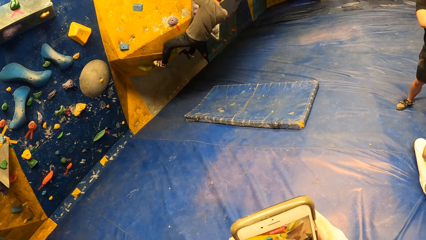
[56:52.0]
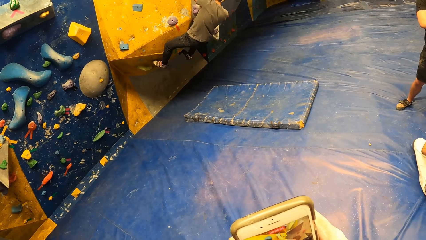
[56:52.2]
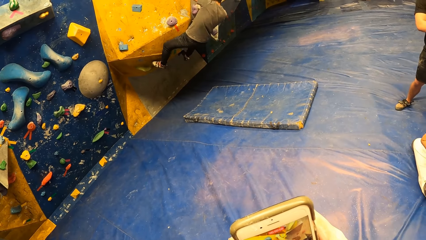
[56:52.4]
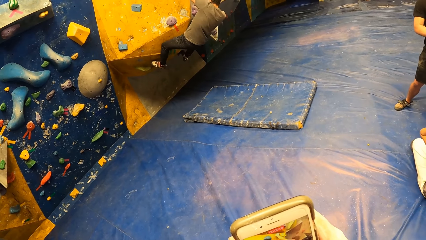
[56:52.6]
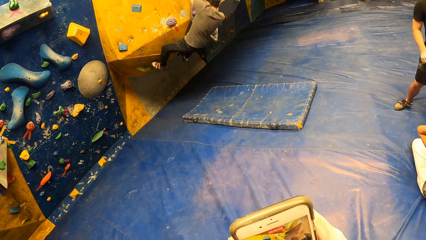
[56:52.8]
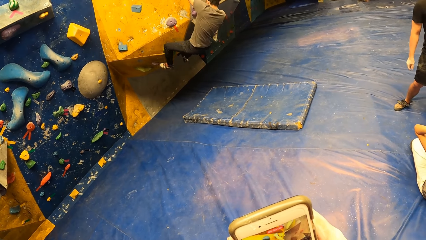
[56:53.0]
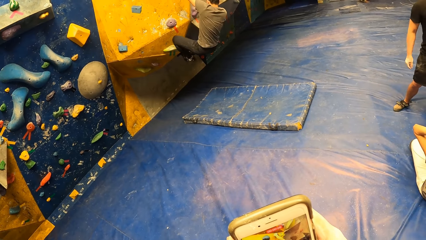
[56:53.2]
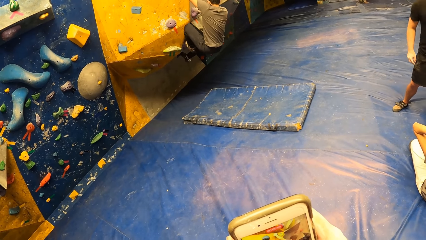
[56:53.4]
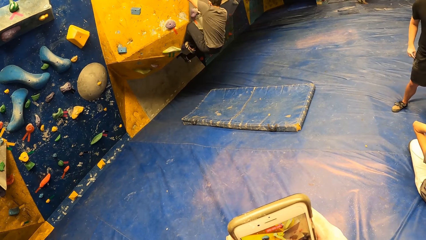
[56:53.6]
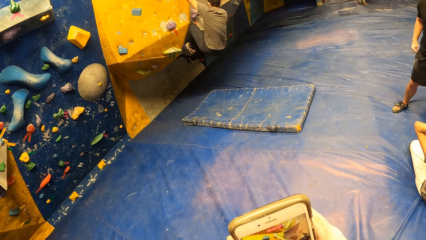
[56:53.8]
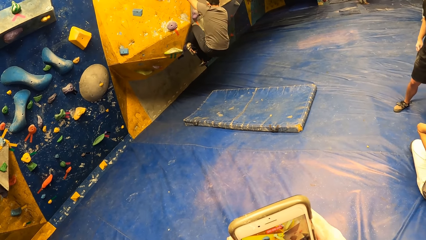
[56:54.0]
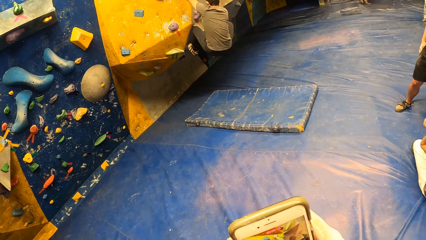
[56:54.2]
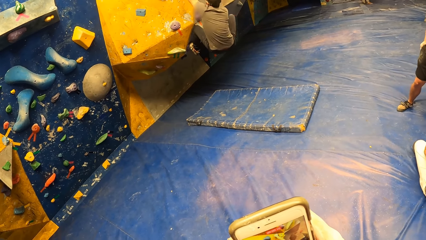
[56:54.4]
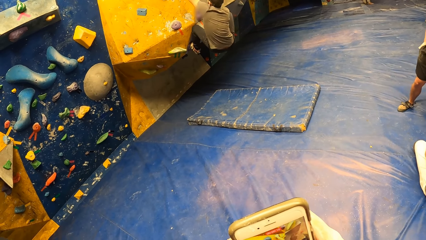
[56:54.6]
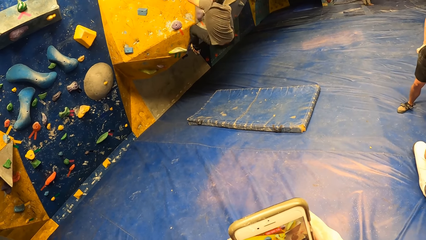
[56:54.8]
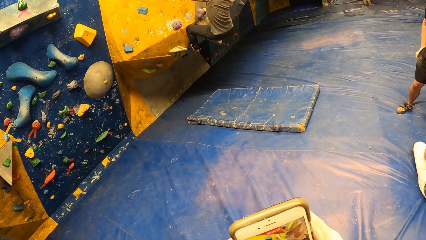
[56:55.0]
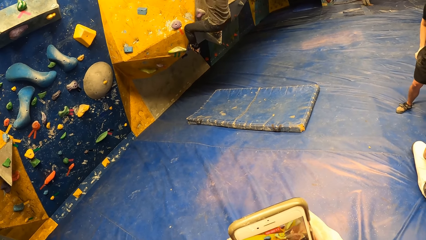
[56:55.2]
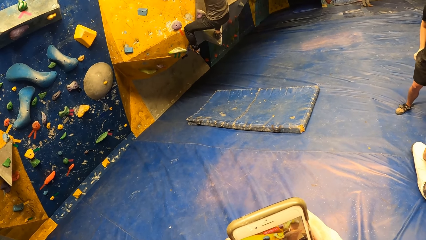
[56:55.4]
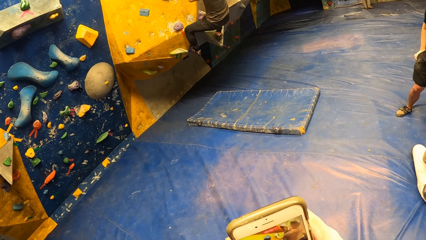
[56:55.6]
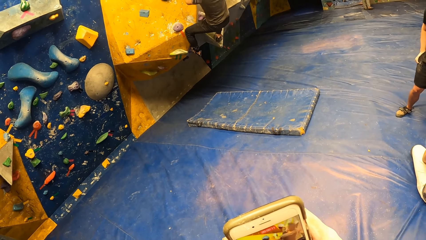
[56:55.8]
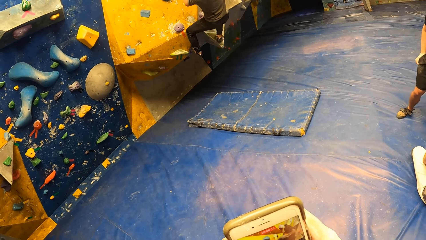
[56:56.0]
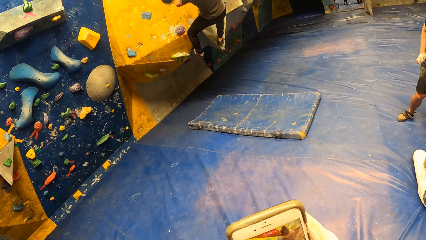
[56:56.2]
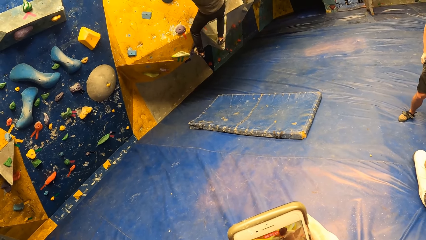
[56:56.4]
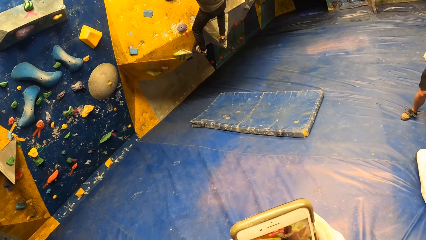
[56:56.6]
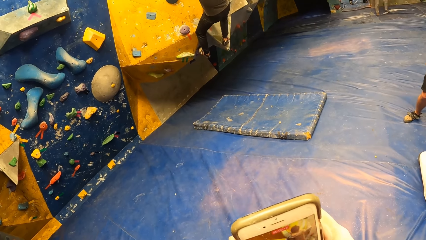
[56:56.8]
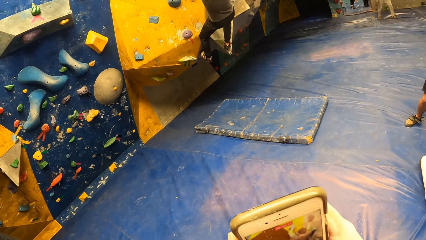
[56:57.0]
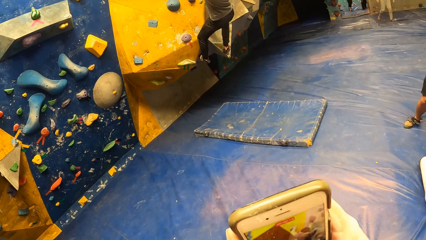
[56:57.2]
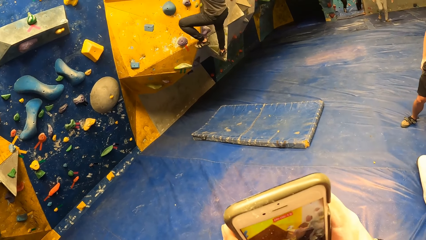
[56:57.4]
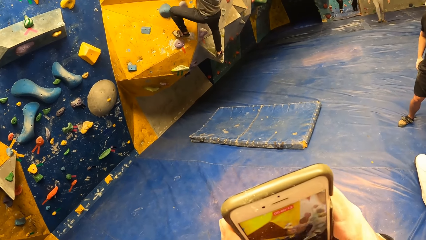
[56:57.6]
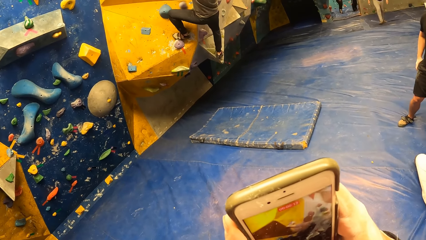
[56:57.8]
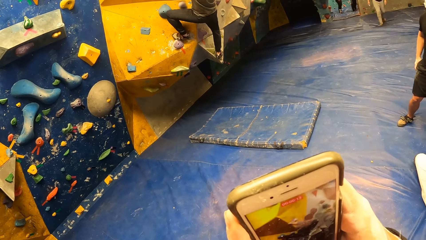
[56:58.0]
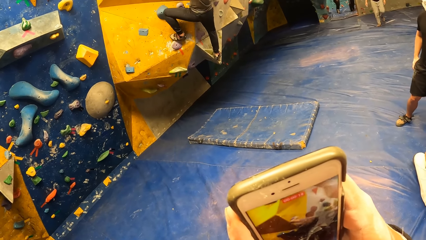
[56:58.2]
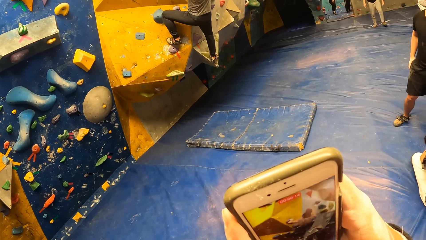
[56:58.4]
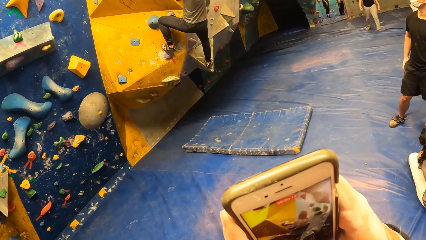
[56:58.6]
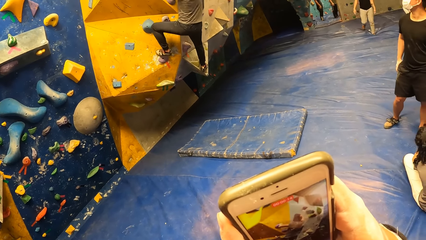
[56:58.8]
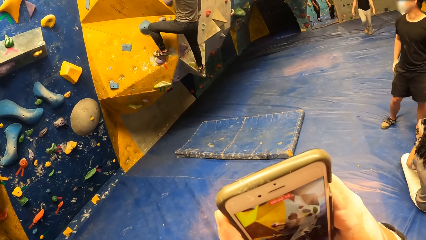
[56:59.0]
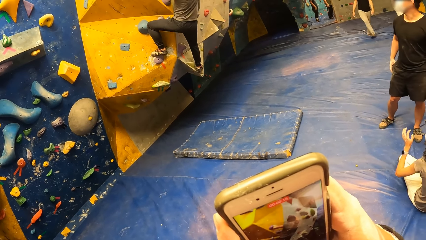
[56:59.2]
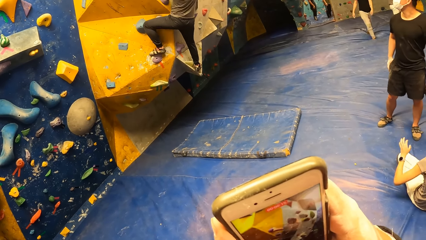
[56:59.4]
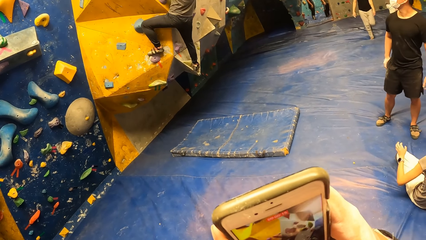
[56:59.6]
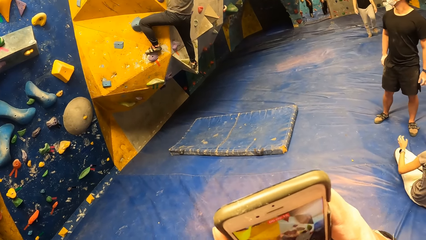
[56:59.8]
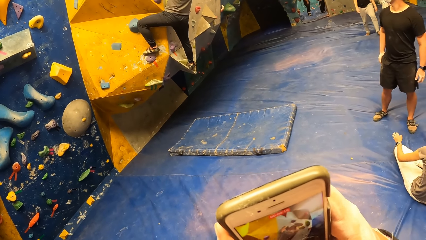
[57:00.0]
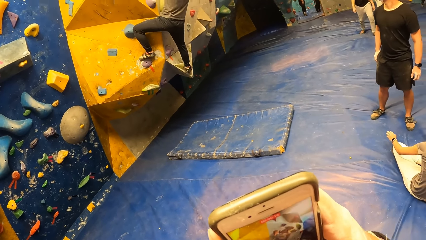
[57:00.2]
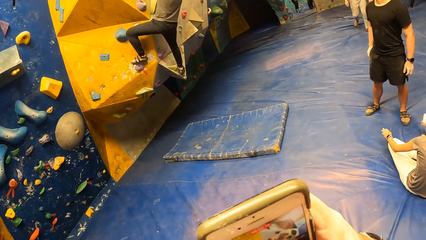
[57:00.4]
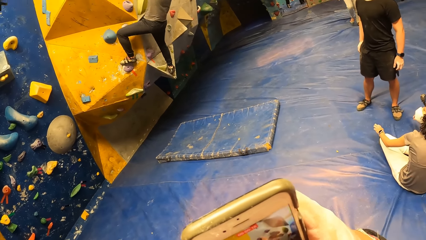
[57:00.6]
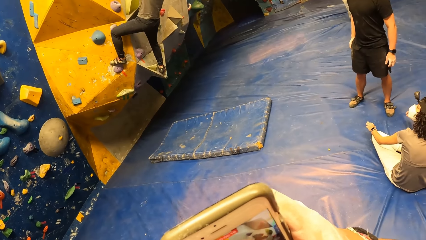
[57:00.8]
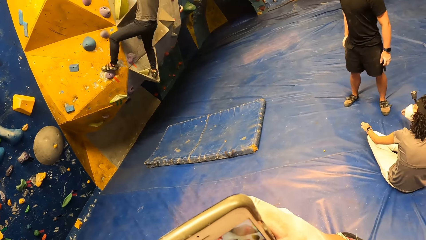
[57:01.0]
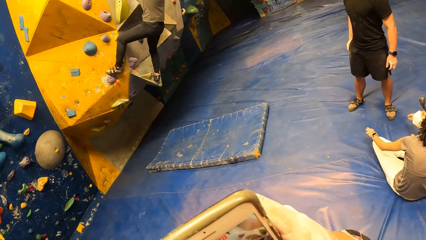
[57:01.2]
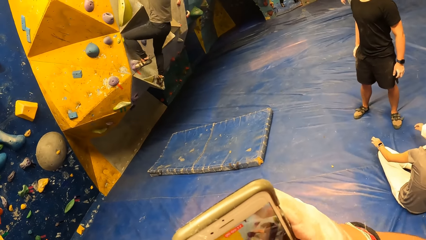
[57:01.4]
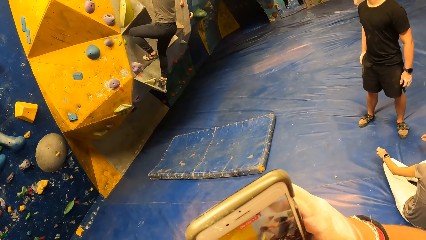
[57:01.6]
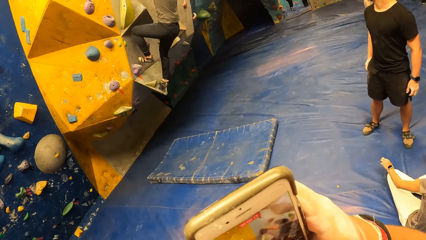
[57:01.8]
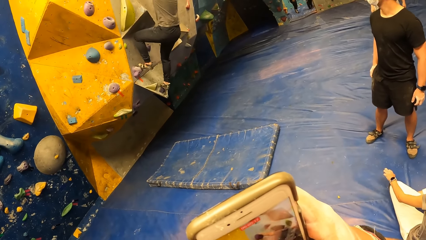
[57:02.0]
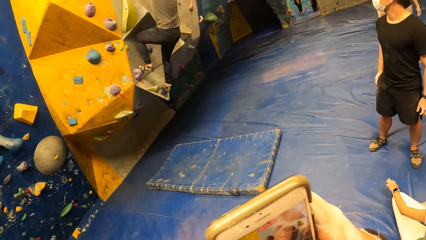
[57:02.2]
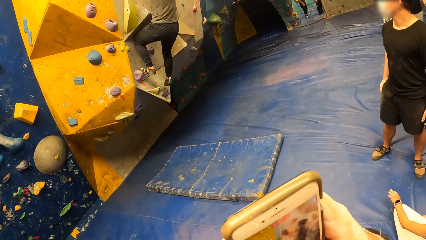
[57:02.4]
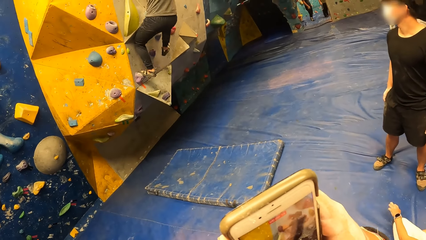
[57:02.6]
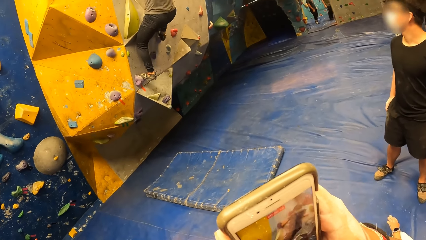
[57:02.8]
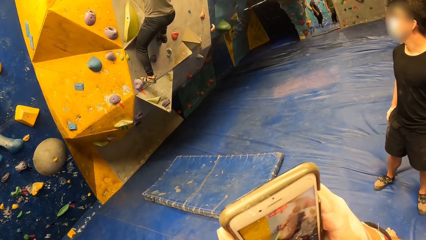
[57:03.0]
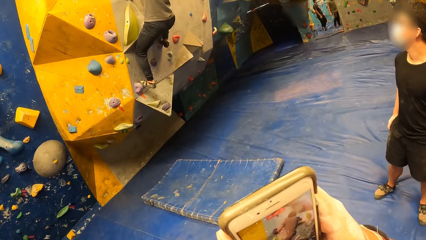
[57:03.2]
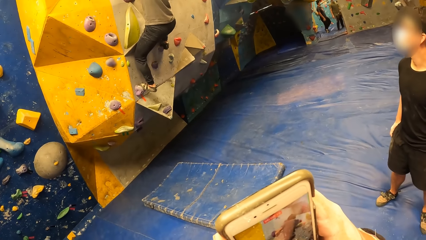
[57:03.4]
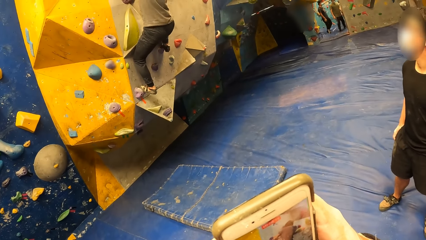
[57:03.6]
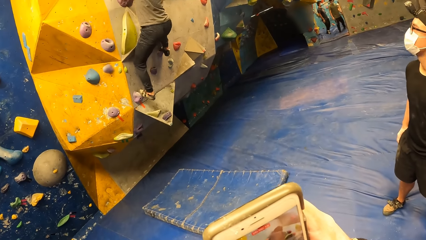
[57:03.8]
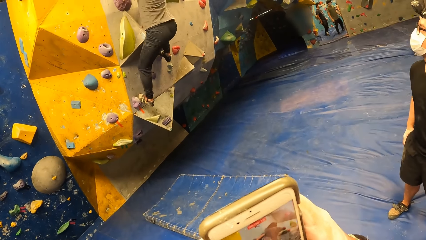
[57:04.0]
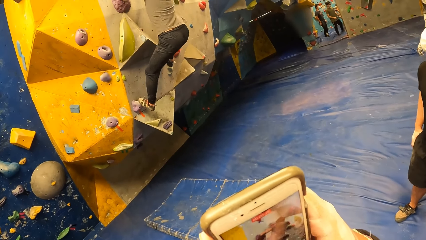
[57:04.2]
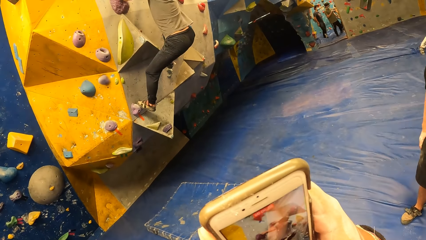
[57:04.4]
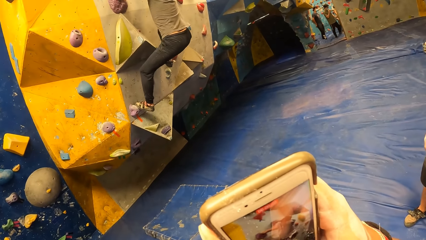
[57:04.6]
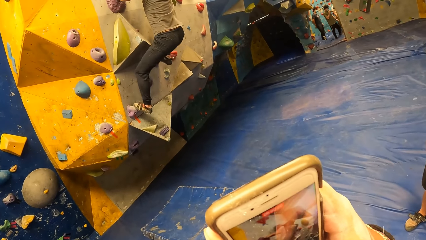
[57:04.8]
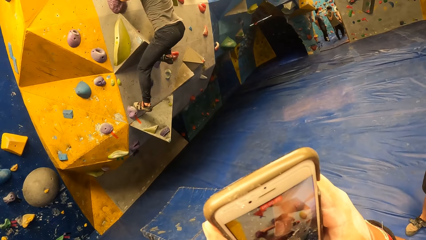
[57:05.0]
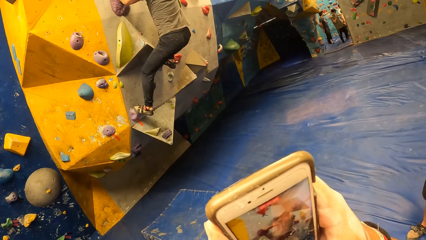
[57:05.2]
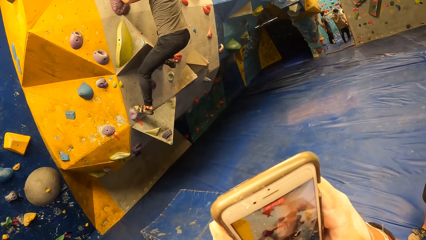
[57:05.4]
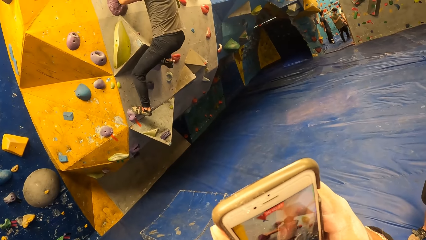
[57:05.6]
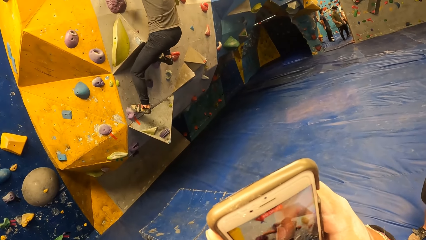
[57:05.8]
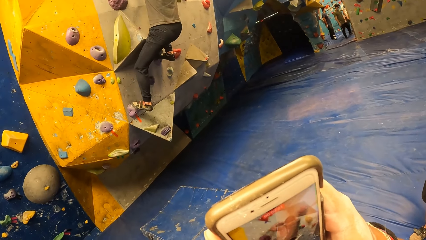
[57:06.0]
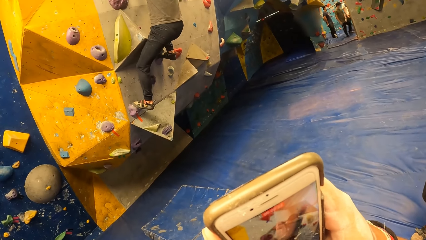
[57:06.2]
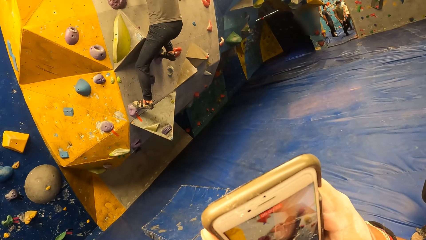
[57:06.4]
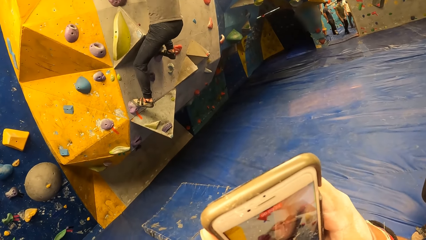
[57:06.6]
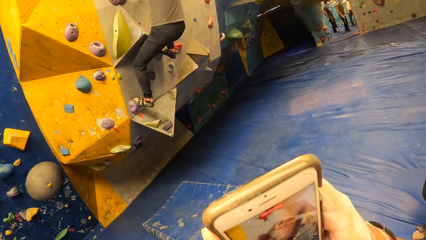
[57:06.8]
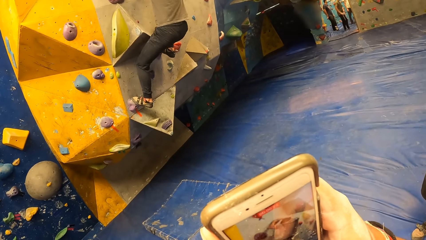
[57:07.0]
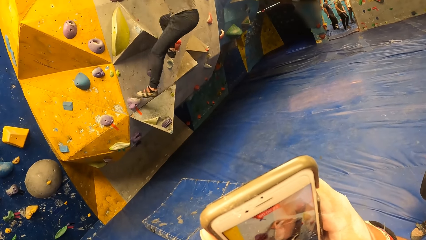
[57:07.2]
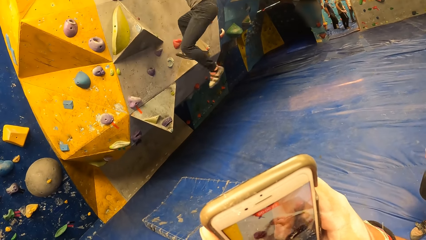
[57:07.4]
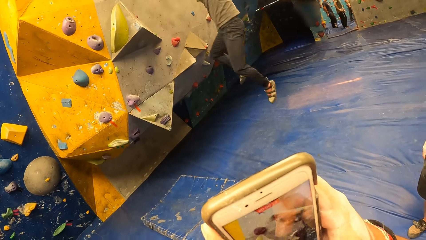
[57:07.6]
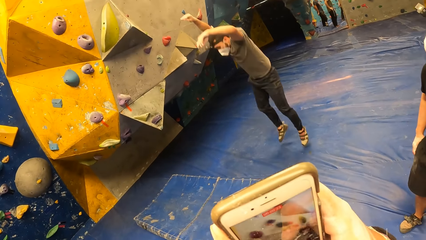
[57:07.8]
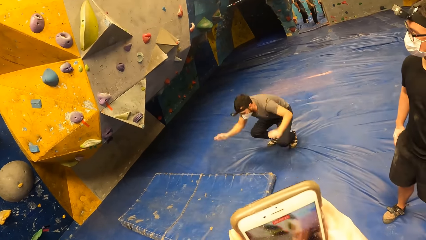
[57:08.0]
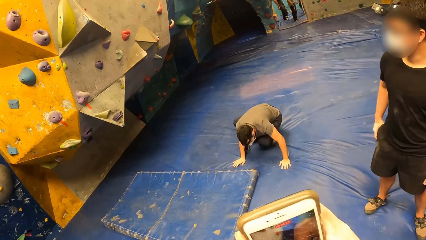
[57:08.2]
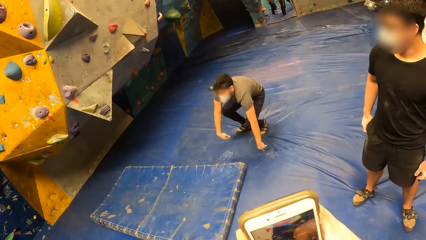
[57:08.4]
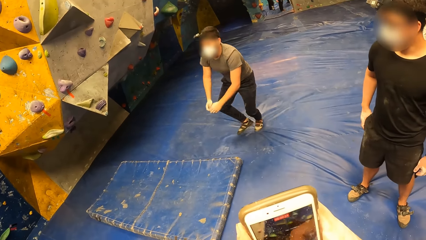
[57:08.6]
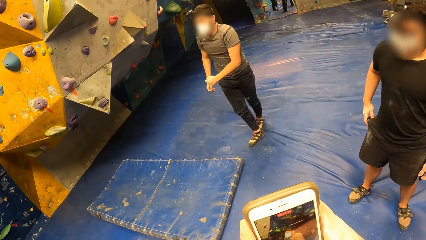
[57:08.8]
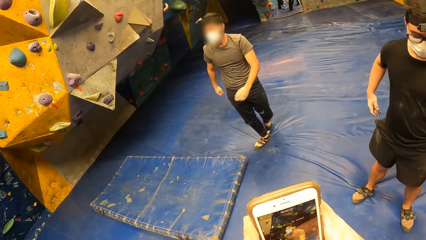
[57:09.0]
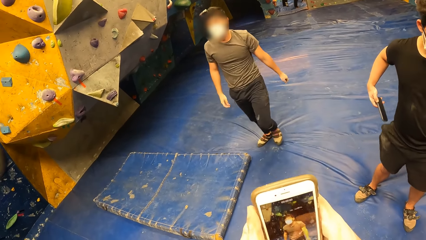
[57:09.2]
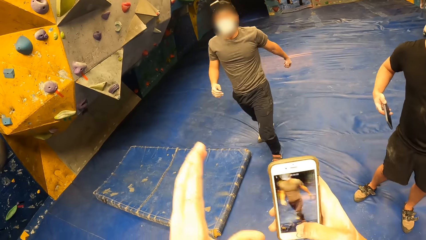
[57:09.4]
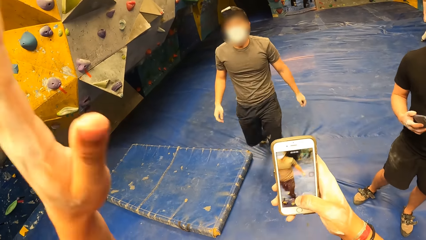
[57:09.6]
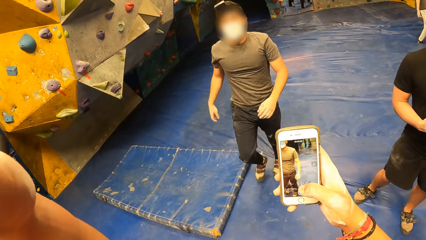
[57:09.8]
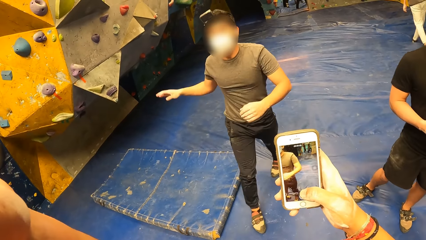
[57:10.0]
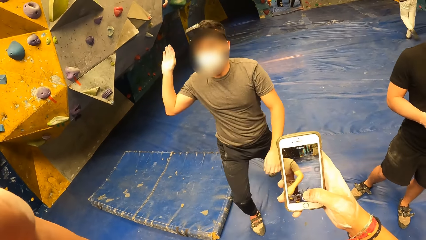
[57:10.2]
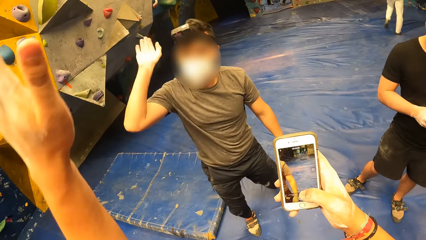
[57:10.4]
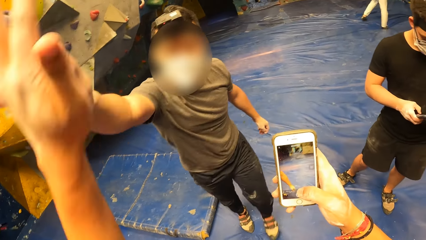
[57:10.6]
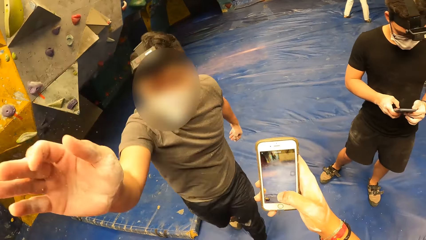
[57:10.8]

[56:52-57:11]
The camera wearer scrolls the phone. A man climbs the bouldering wall. The camera wearer scrolls the phone. The man jumps from the rock wall. The camera wearer scrolls the phone.
